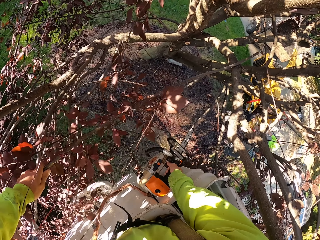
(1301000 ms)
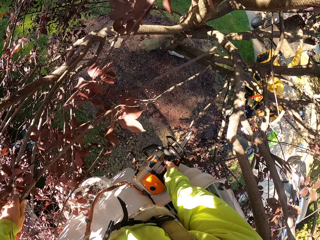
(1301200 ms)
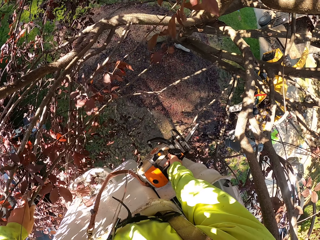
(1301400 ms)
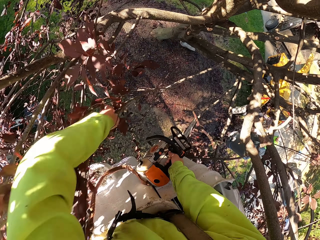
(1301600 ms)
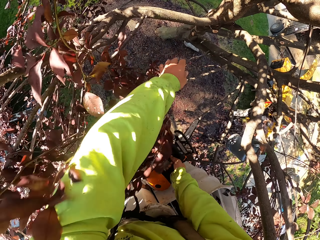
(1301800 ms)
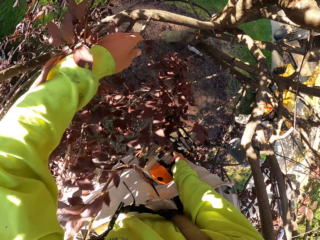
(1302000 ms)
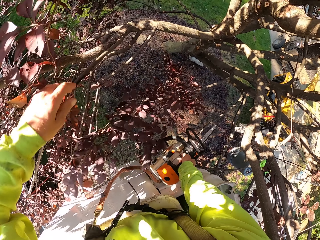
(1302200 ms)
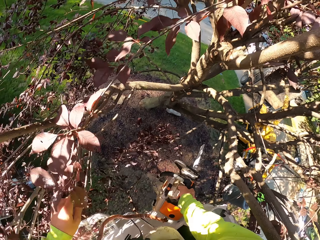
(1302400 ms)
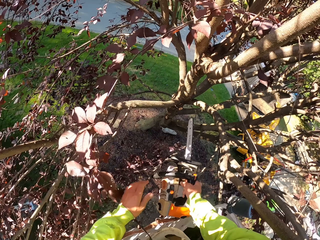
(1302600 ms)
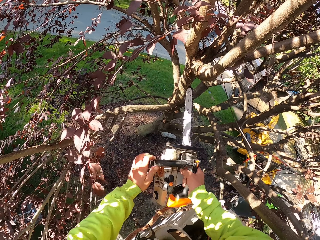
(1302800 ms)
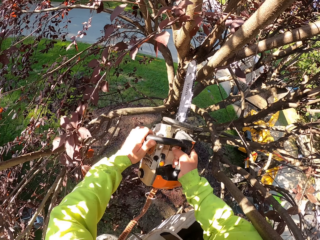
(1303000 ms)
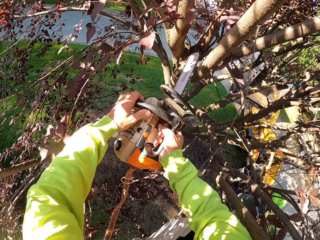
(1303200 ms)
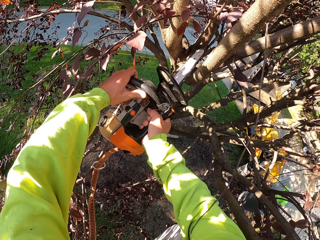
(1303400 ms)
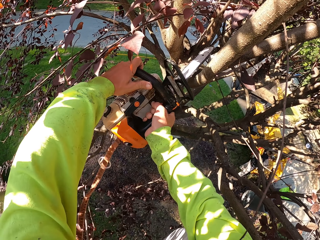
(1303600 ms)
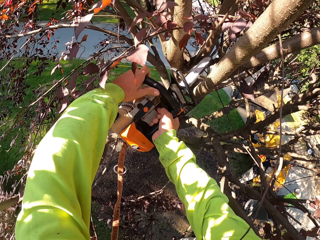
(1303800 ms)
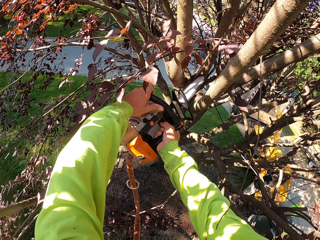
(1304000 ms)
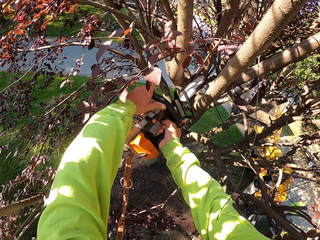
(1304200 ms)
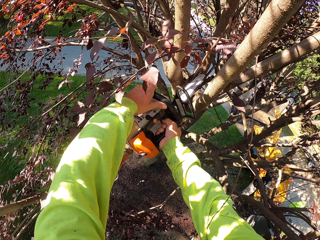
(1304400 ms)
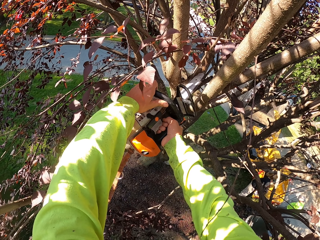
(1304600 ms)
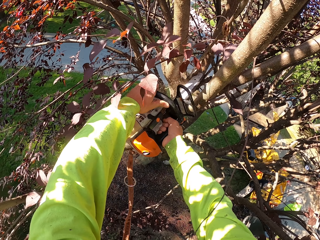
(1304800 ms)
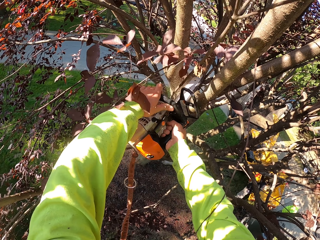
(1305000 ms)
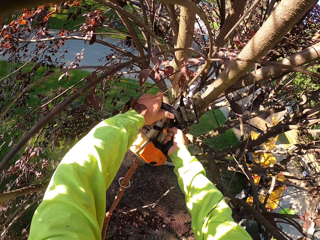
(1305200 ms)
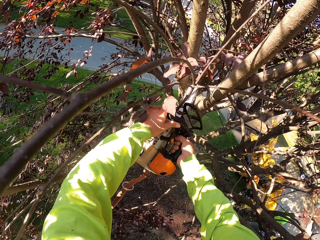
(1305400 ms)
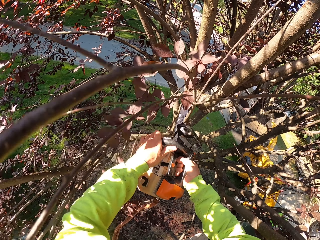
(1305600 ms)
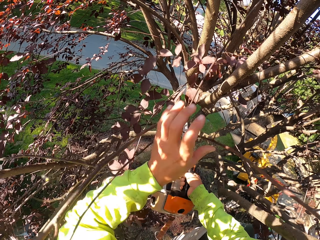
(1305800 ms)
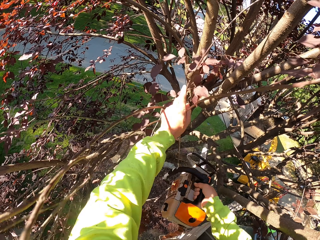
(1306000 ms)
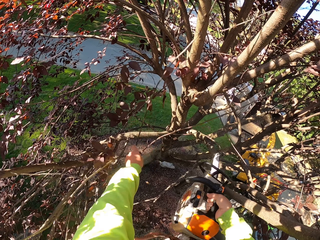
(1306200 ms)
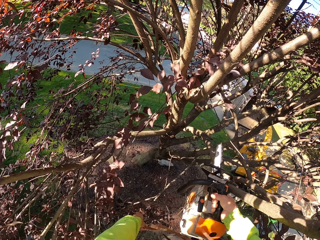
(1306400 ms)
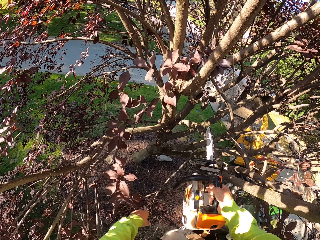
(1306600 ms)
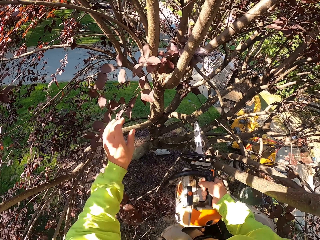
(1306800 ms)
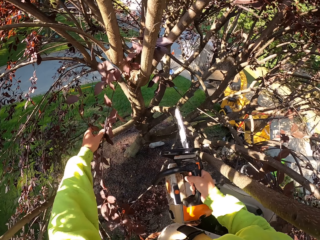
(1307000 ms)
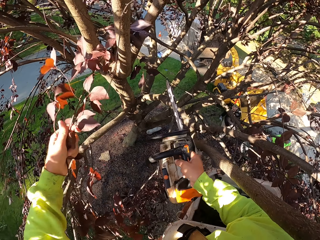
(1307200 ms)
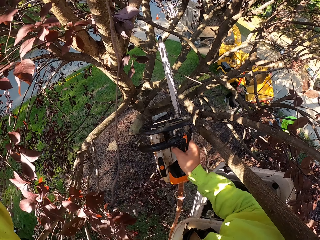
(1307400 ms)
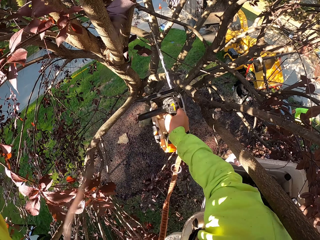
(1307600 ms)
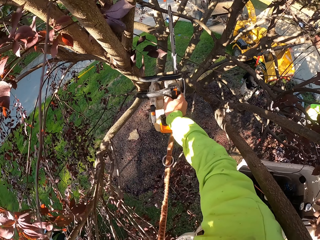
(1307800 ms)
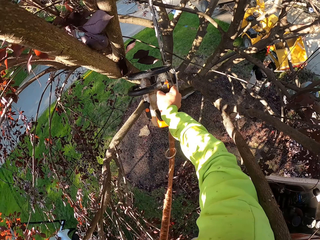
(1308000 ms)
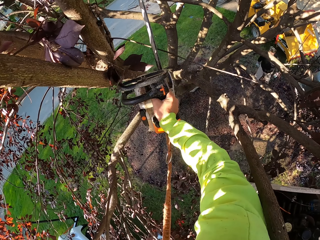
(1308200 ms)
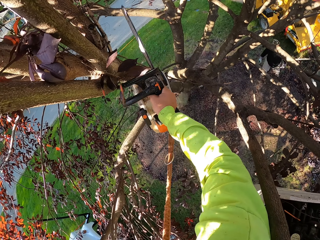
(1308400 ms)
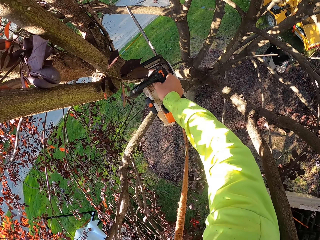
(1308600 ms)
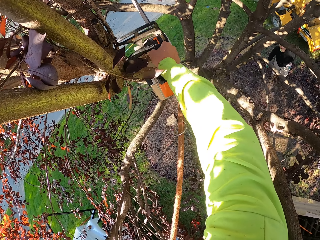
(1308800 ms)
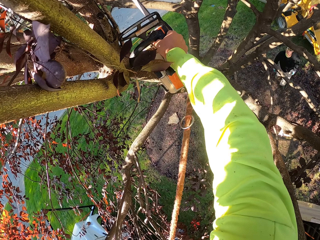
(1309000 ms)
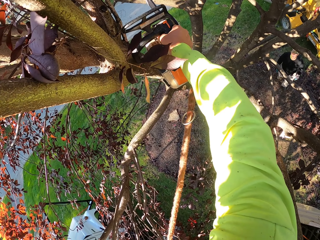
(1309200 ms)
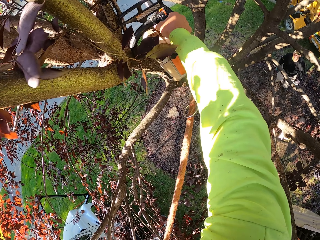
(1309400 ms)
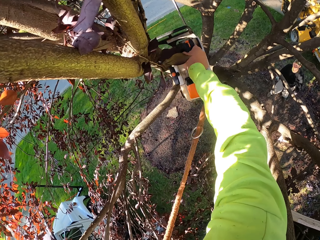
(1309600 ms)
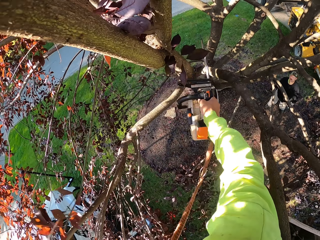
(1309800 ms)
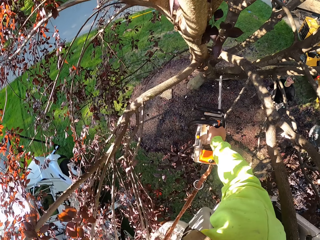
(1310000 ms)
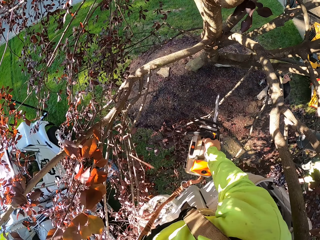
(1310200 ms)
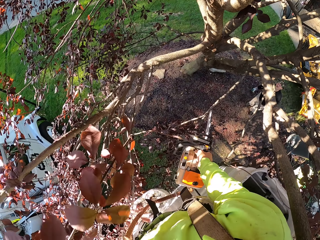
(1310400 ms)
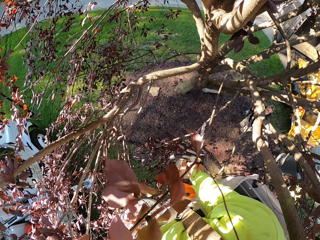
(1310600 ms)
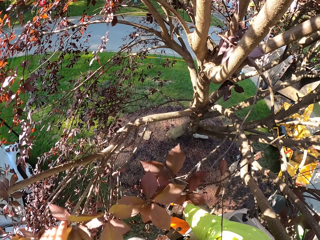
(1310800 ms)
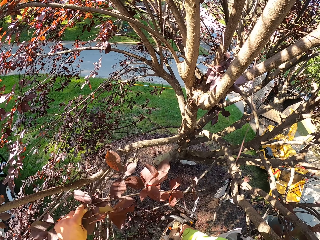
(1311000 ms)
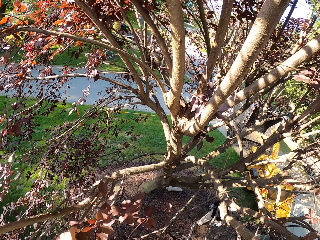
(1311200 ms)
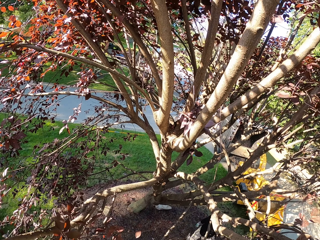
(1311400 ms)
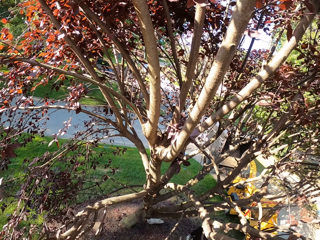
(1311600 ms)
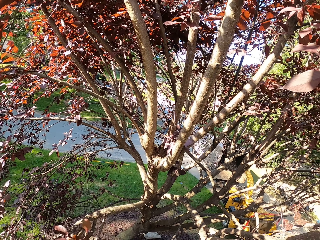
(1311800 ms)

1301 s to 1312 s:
The camera wearer picks a branch from the tree with his left hand. He pulls branches. He throws the branch on the ground with his left hand. He holds the chainsaw with both hands. He cuts a branch from the tree with the chainsaw in both hands. He picks the branch from the tree with his left hand, throws the branch on the ground with his left hand. He pushes a branch. He holds a branch with his left hand. He cuts a branch from the tree with the chainsaw in his right hand.

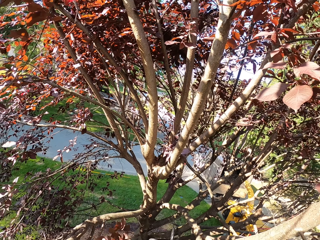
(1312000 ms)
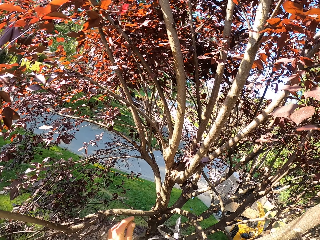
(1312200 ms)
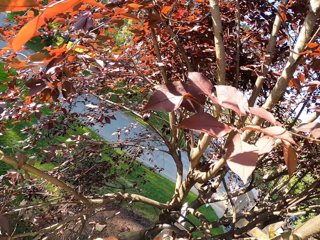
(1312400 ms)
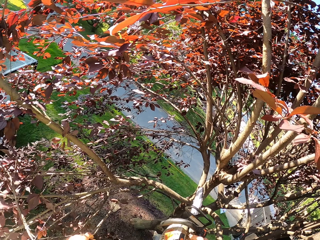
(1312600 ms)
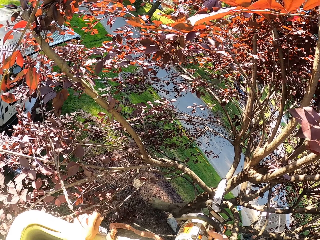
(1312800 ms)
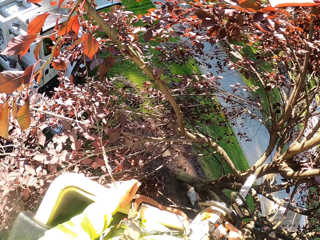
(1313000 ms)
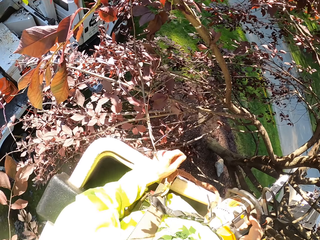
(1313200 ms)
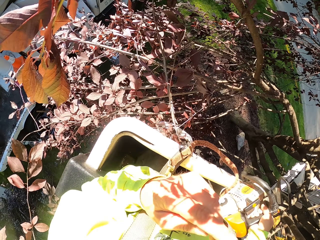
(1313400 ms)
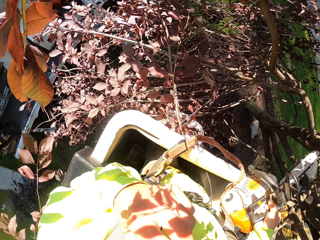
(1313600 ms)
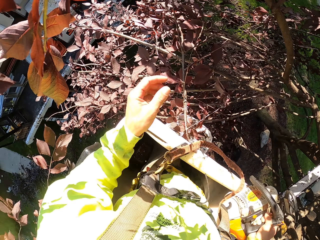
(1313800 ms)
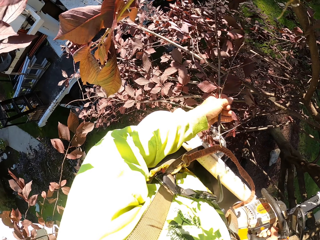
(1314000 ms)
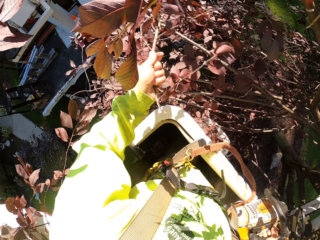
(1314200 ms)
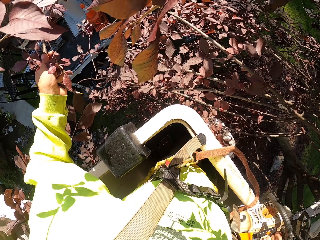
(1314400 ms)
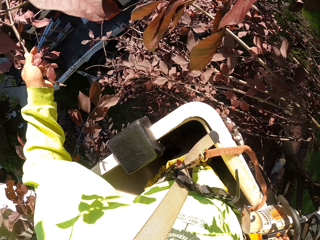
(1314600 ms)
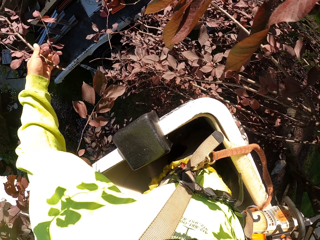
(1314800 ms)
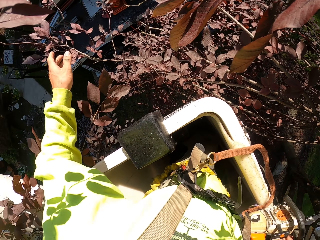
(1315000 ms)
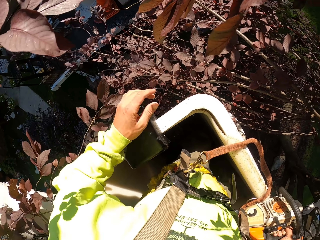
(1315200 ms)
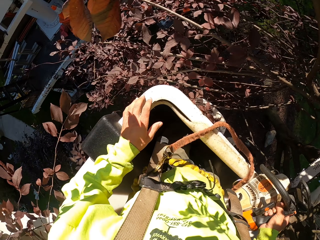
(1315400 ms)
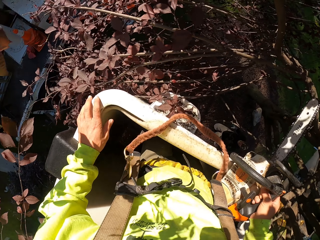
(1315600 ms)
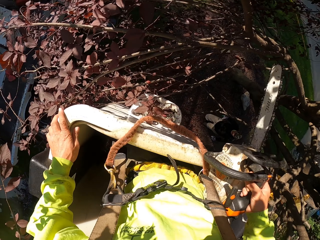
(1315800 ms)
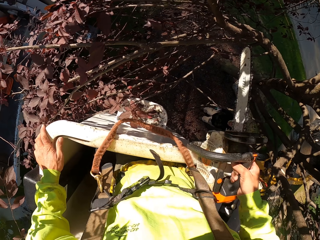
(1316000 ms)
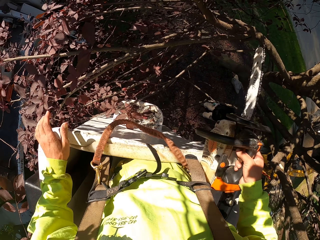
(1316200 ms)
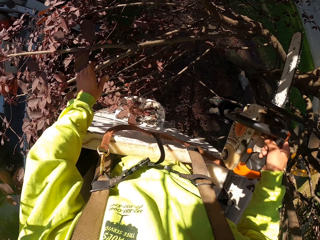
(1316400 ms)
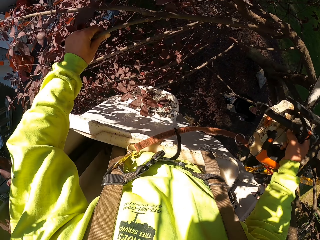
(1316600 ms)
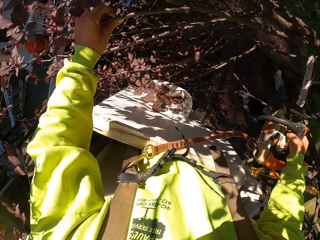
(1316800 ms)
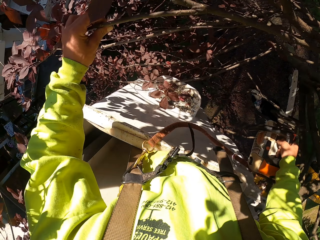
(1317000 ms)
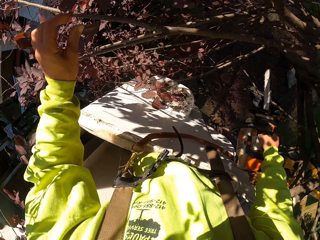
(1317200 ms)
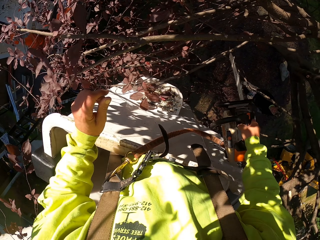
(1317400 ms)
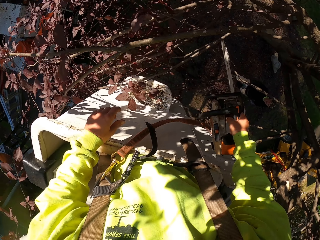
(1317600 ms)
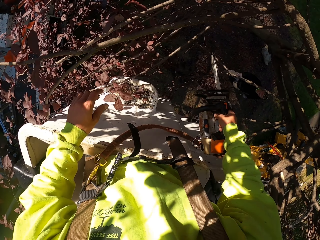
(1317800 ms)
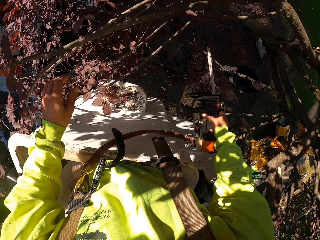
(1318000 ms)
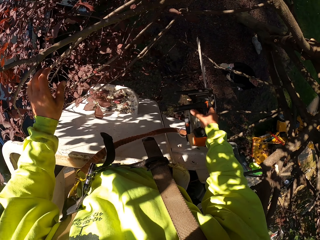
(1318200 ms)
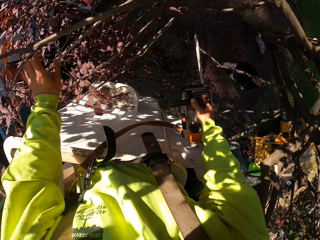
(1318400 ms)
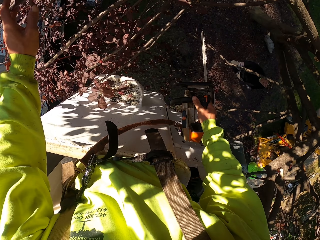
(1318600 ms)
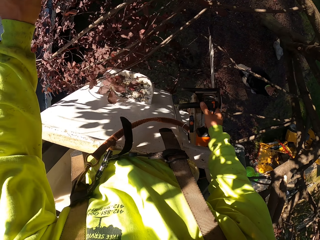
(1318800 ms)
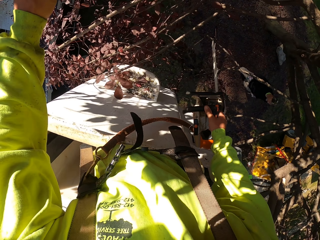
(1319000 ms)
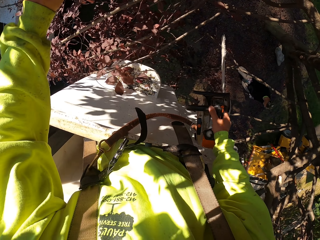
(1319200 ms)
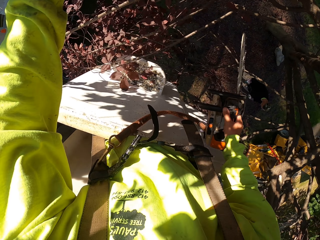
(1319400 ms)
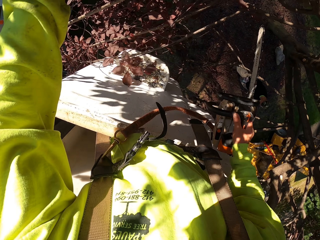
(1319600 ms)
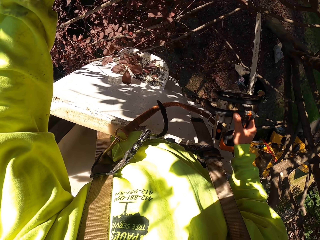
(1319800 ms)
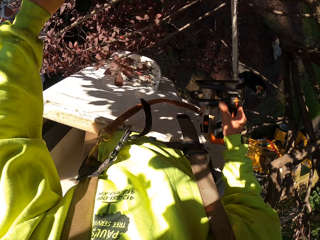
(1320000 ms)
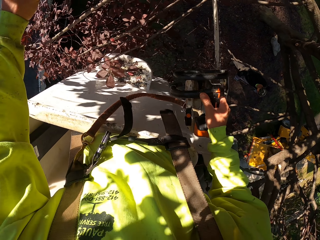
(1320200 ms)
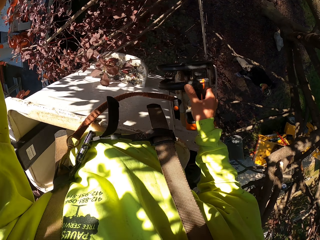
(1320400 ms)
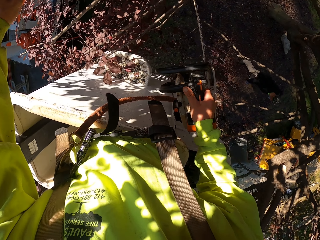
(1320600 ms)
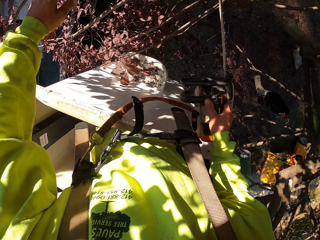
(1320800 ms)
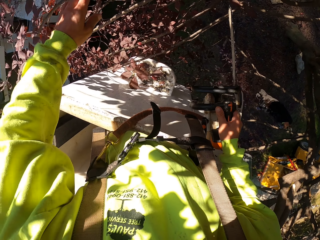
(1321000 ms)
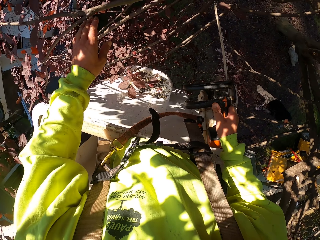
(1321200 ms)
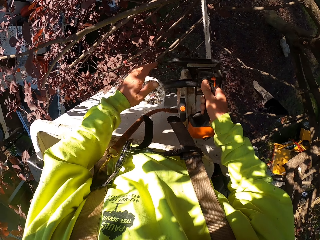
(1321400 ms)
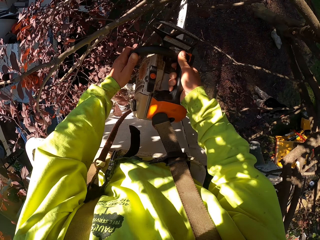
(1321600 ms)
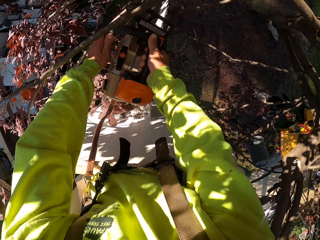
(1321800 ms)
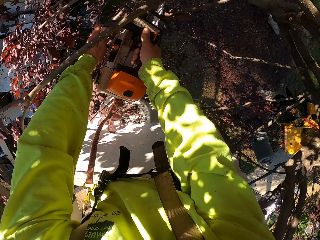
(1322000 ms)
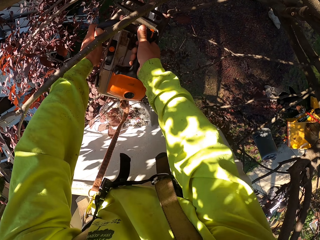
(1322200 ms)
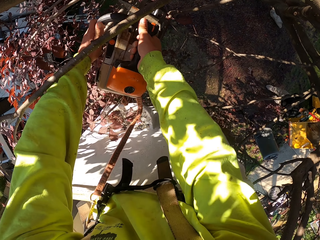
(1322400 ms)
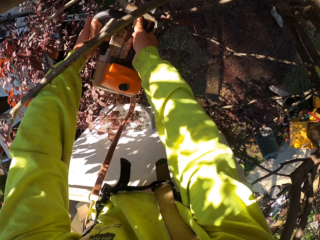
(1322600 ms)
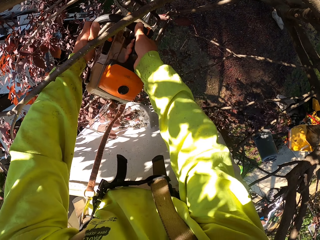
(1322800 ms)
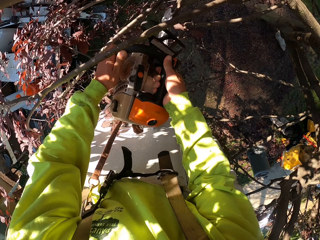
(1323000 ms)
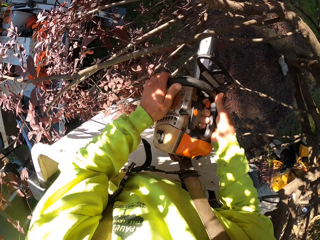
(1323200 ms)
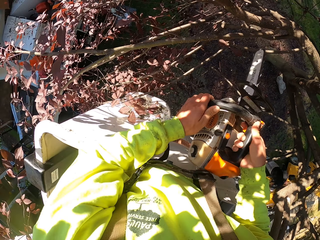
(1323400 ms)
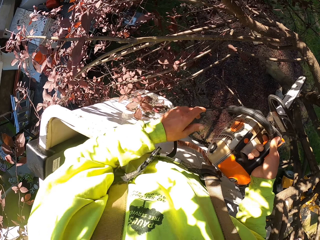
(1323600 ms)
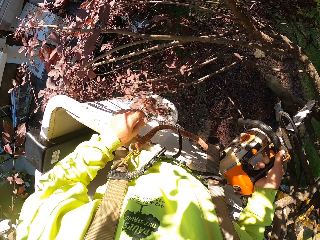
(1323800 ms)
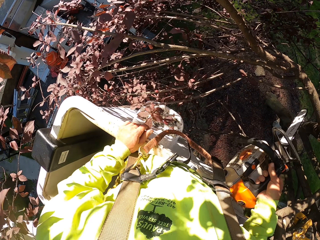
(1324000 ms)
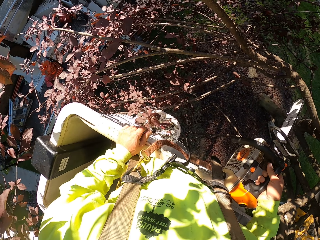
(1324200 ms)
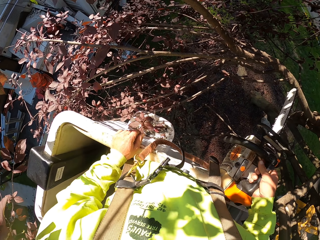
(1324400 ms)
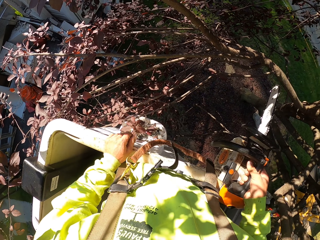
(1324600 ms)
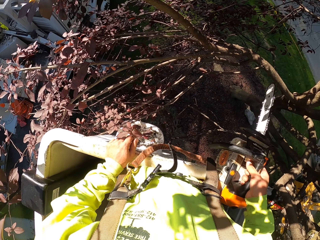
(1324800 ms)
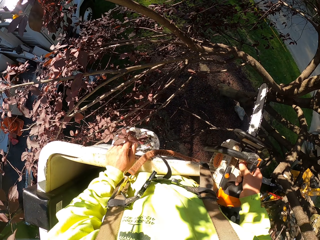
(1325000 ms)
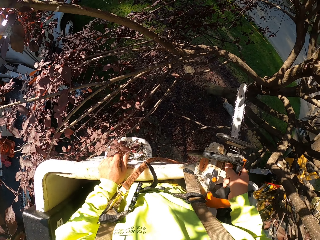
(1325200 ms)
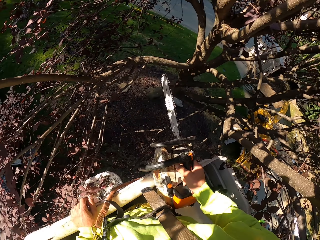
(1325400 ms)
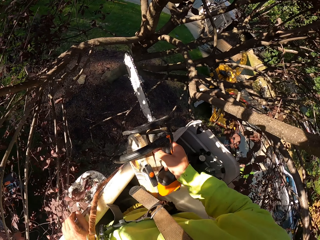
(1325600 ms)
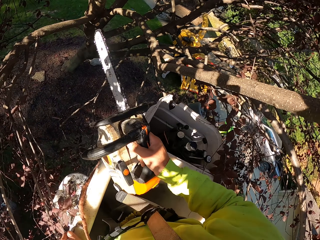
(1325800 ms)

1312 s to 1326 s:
The camera wearer picks a branch from the tree with his left hand. He throws the branch on the ground with his left hand. He holds a branch with his left hand. He touches branches. He moves branches in the tree with his left hand. He holds the chainsaw with both hands. He cuts a branch from the tree with the chainsaw in both hands. He places his left hand on the boom lift.
